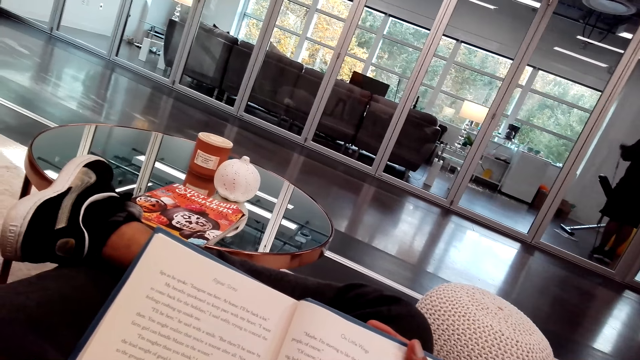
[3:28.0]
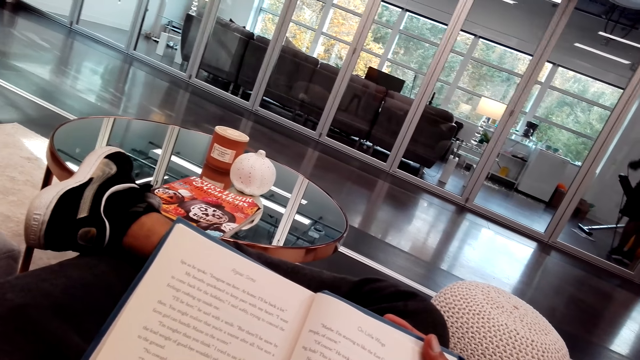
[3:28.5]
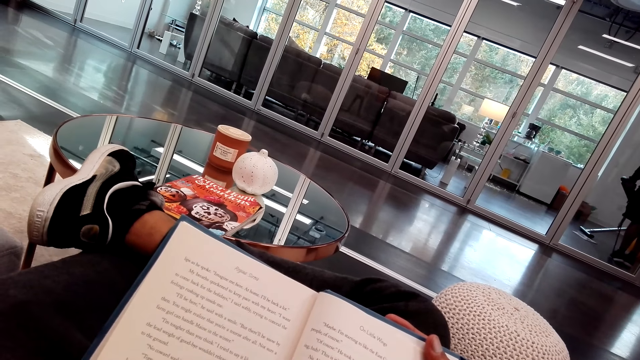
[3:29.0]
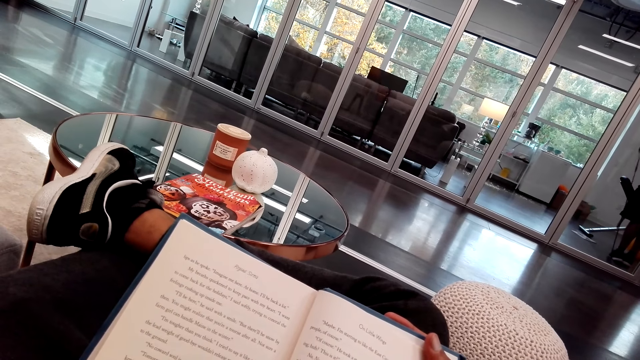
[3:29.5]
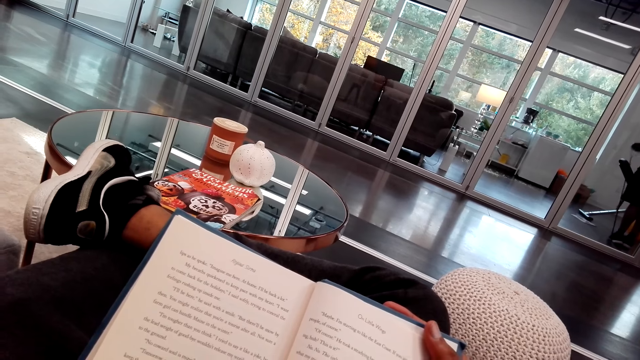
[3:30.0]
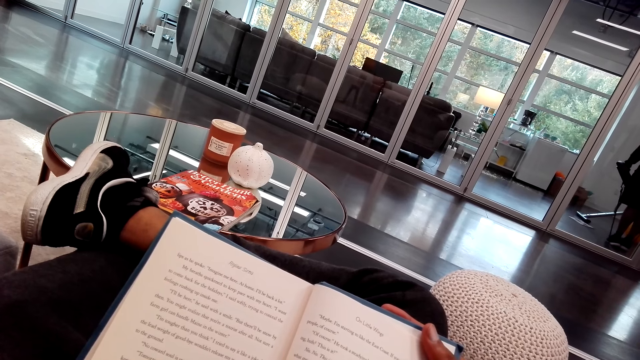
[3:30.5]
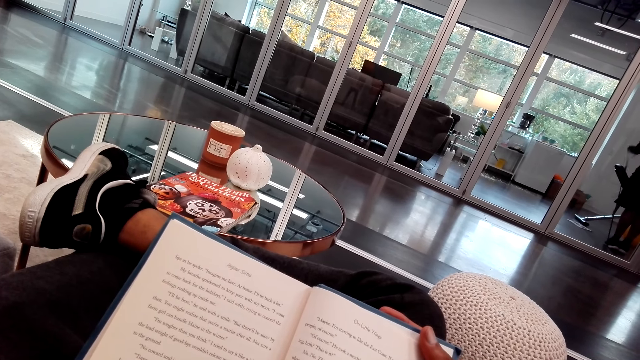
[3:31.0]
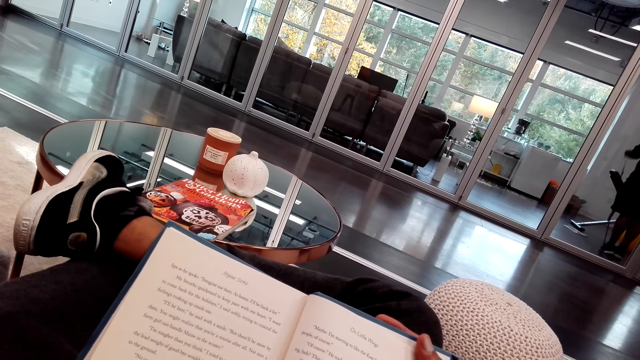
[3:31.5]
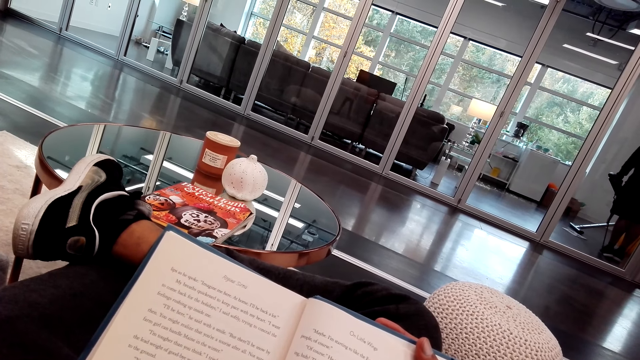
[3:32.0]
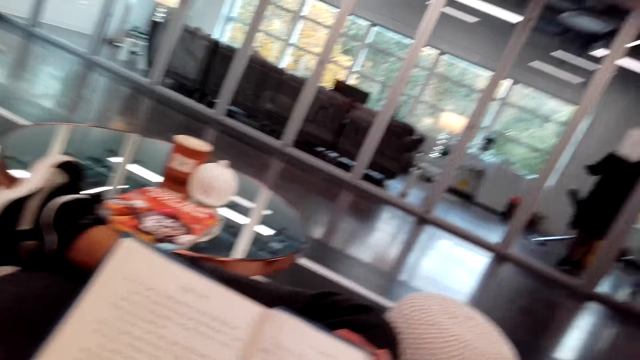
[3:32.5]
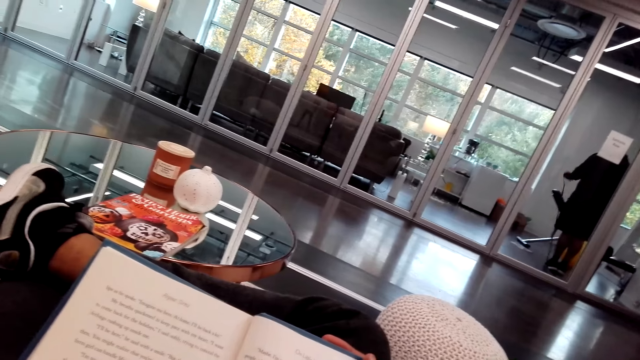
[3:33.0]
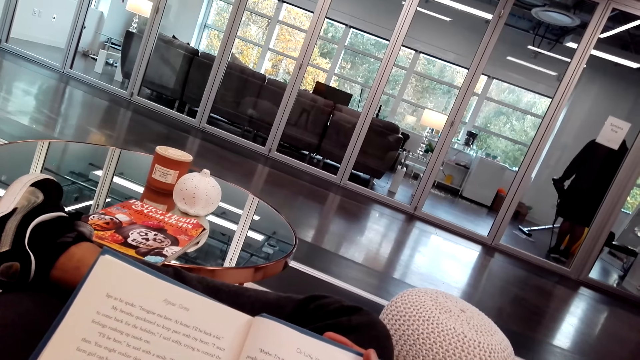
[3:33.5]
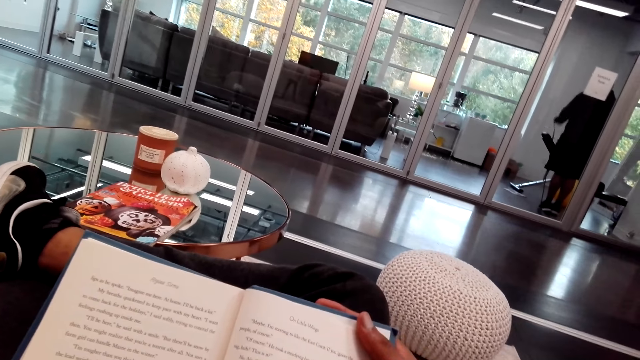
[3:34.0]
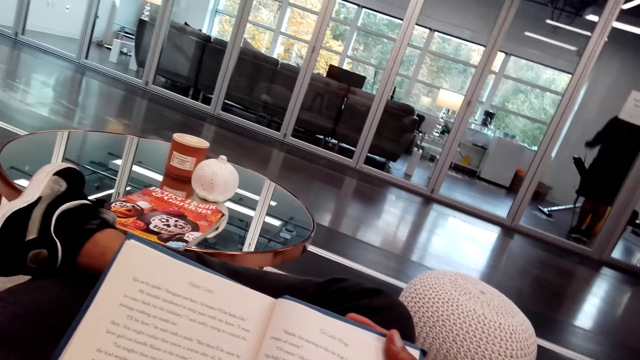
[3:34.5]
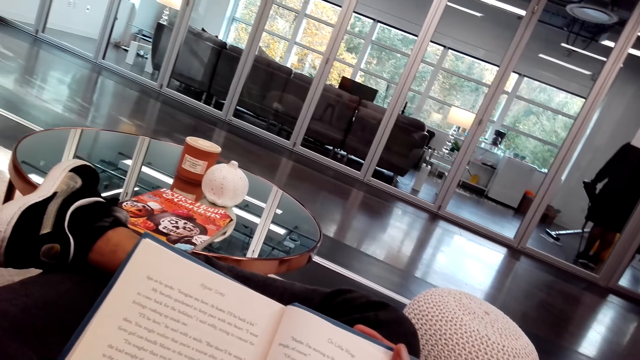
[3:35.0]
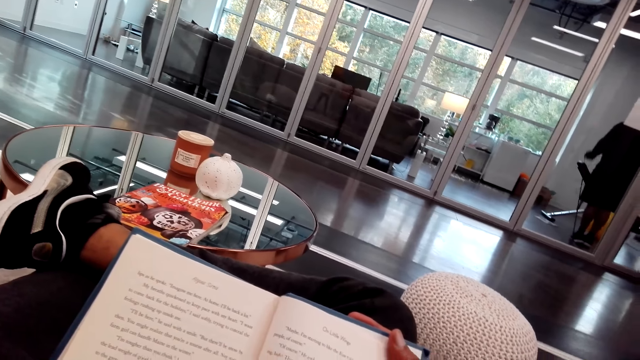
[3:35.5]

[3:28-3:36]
The camera wearer reads the book.

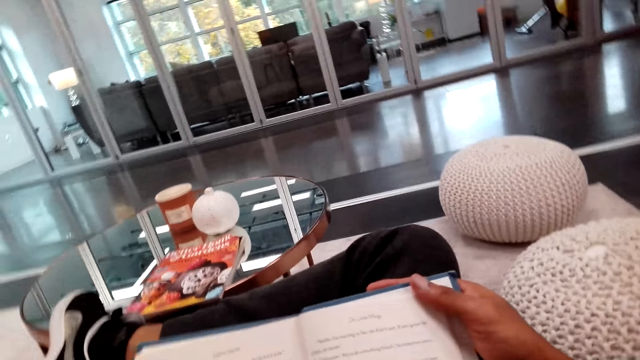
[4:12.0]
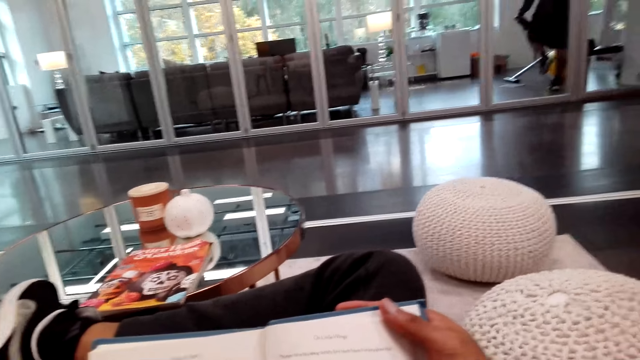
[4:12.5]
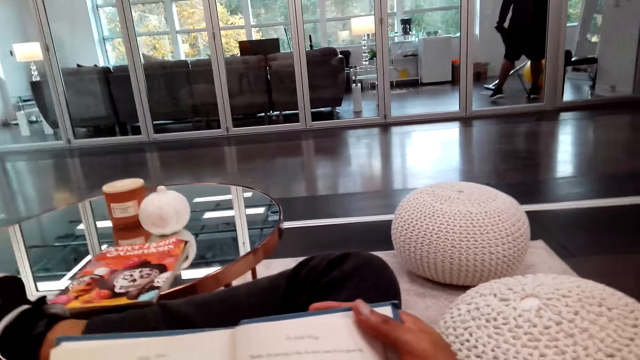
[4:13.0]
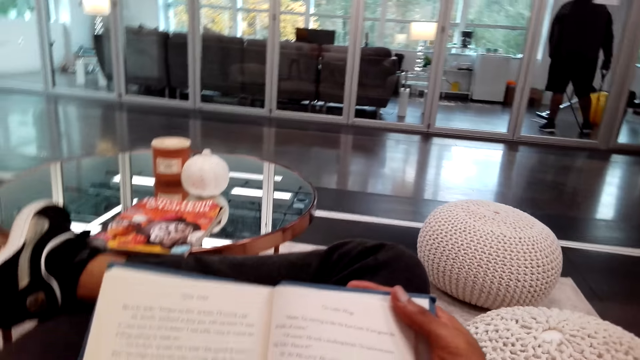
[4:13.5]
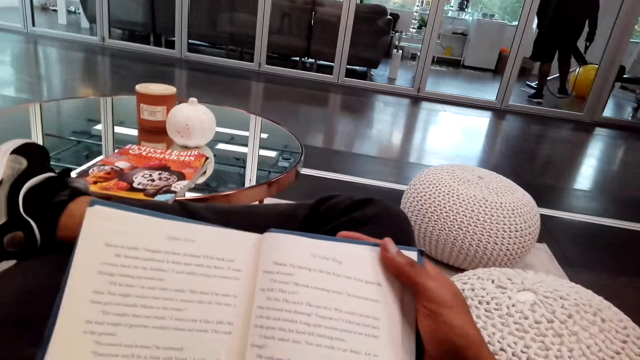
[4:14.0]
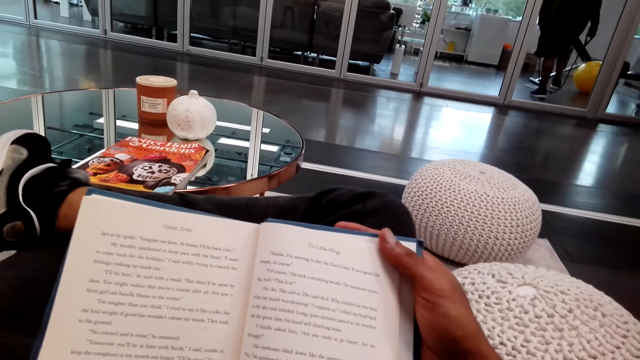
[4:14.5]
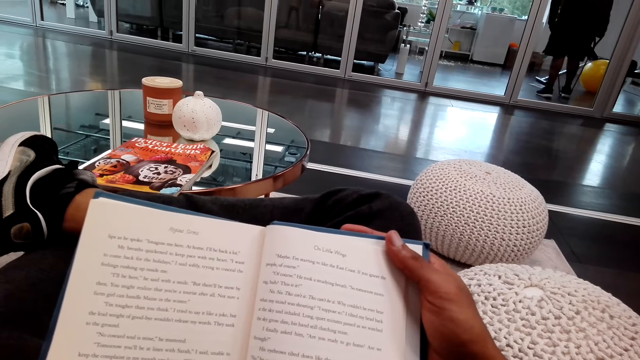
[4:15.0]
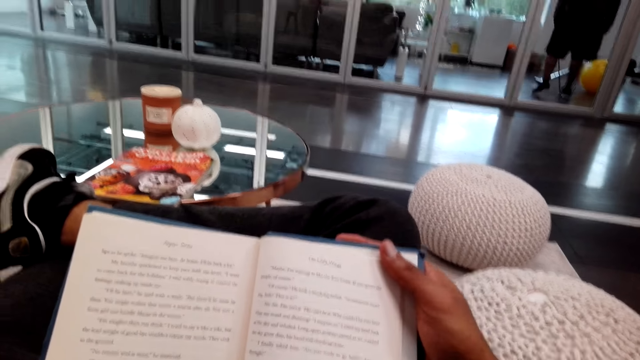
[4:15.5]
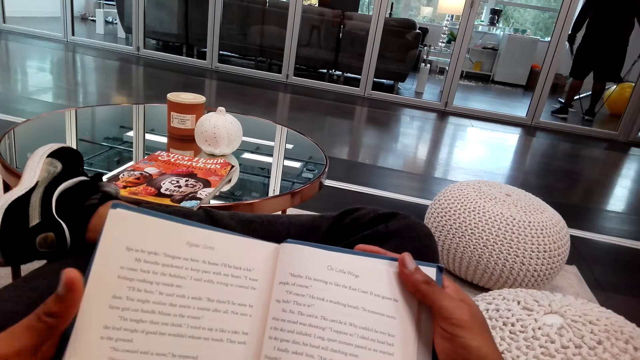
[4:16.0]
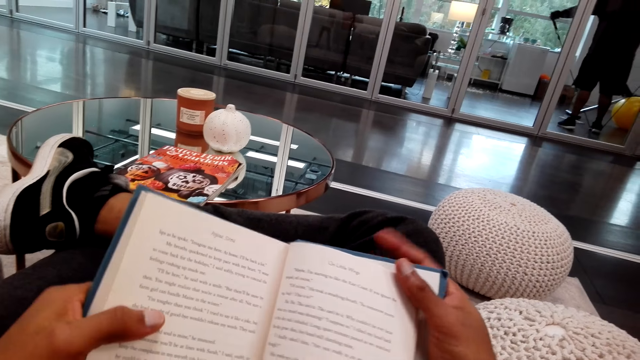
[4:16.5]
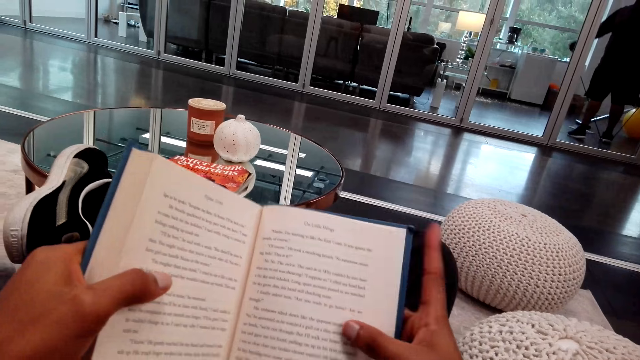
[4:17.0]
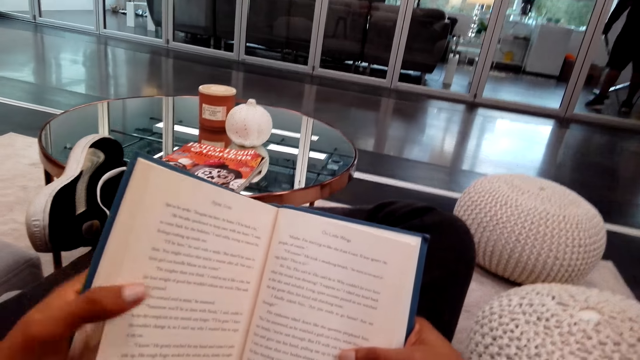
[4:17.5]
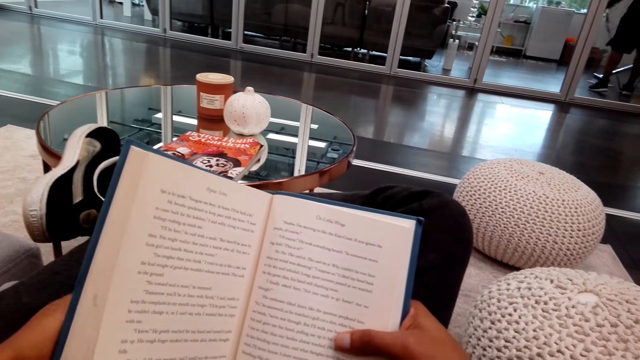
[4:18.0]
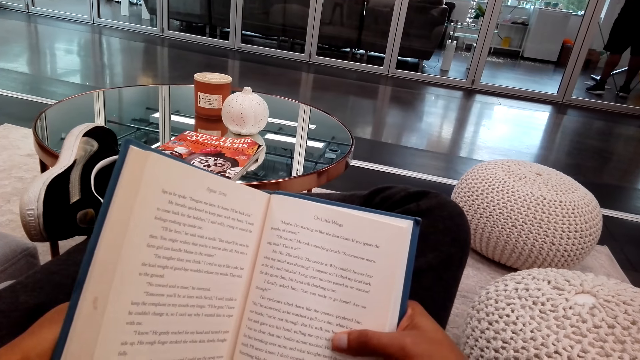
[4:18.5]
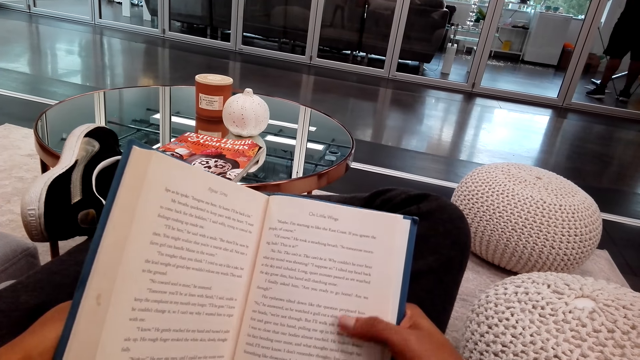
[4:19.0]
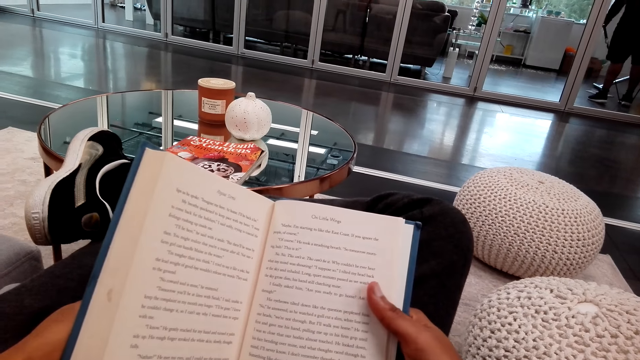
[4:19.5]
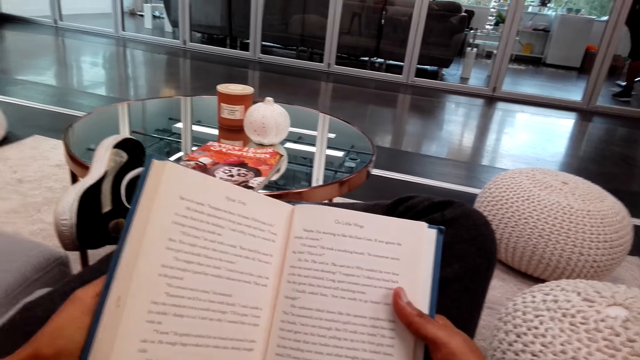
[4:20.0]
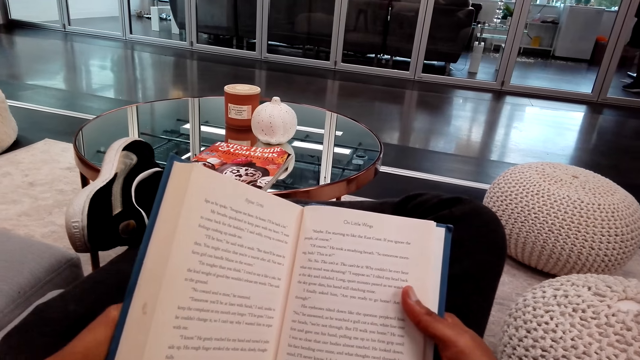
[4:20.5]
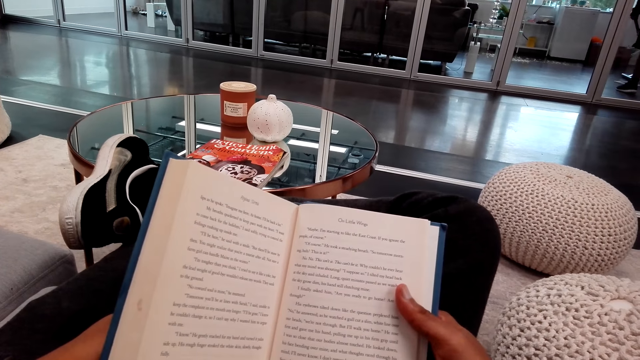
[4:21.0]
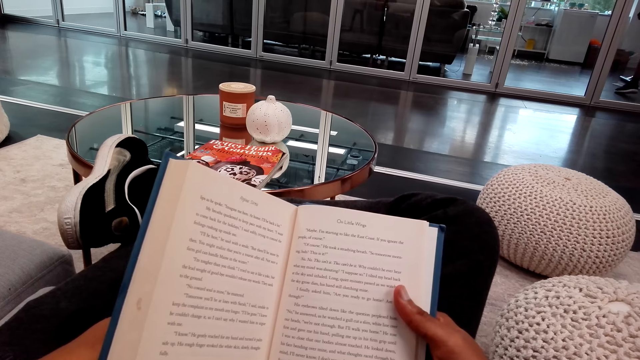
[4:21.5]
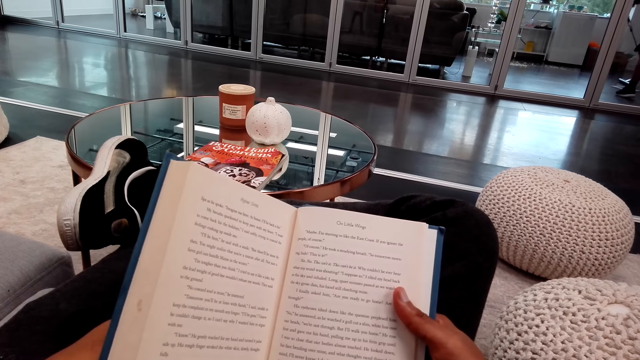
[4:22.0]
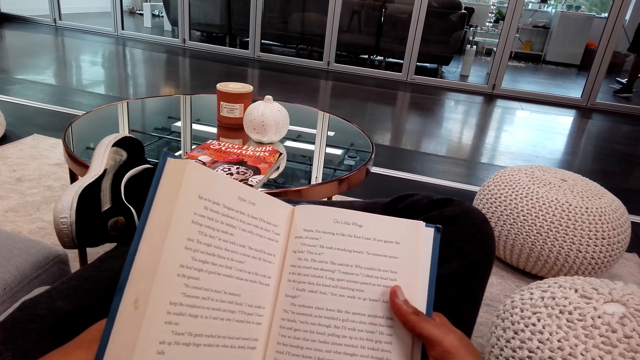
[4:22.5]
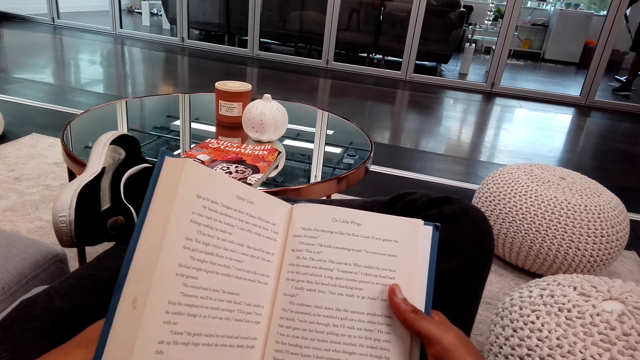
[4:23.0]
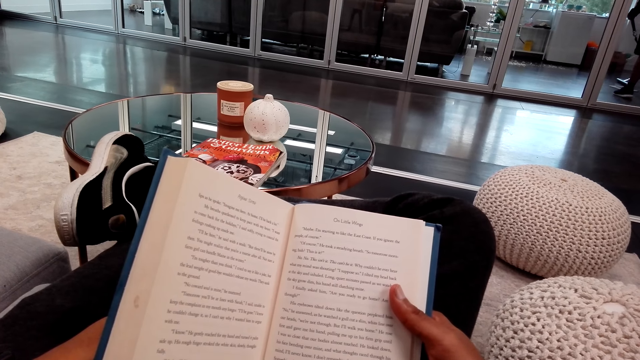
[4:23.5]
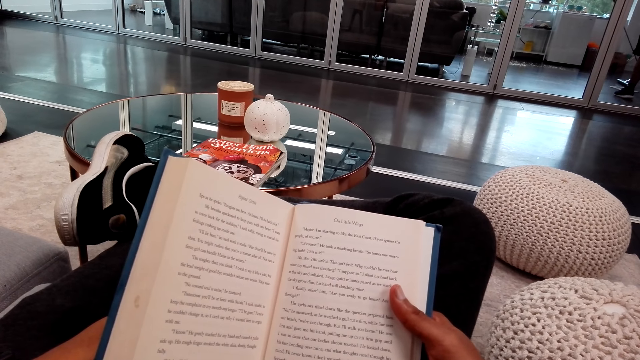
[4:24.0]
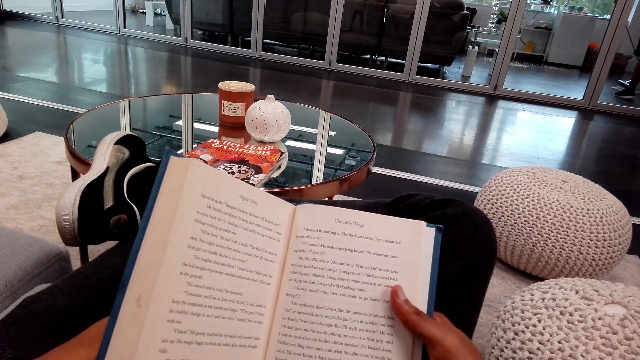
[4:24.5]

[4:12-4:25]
The camera wearer adjusts the camera. They hold the book. They touch the book. They move the book and read the book.
